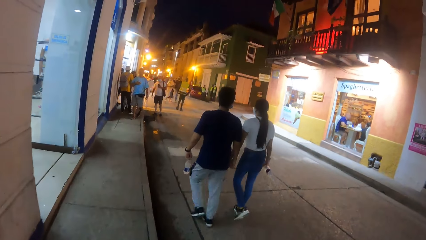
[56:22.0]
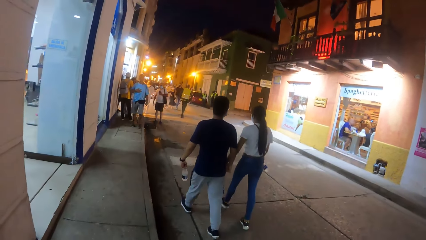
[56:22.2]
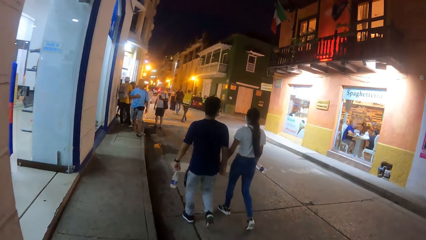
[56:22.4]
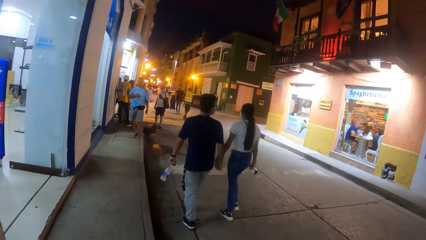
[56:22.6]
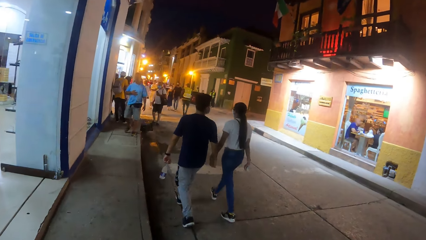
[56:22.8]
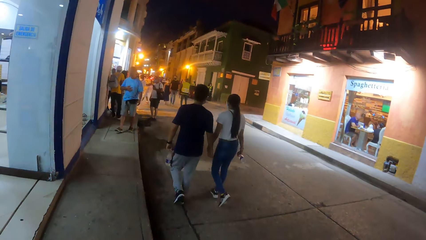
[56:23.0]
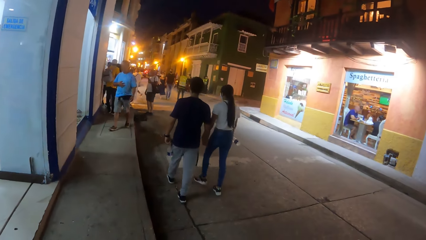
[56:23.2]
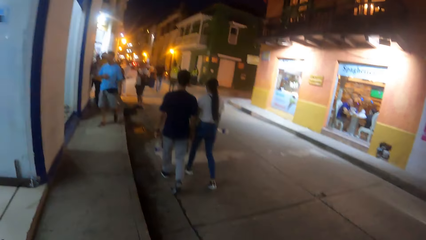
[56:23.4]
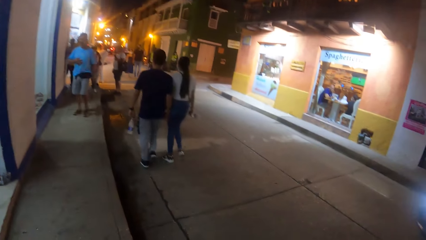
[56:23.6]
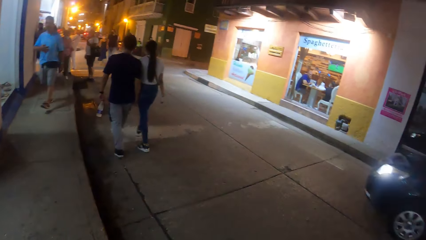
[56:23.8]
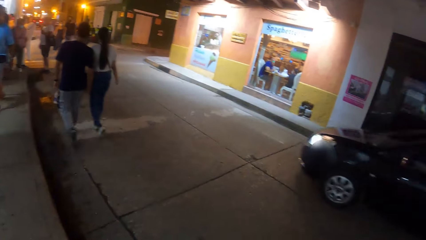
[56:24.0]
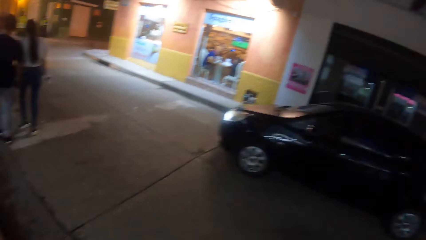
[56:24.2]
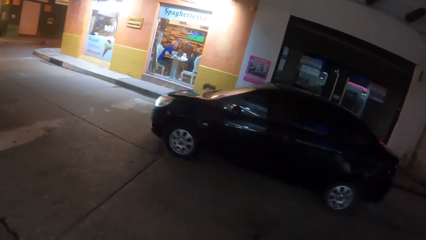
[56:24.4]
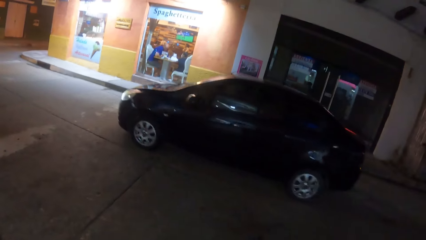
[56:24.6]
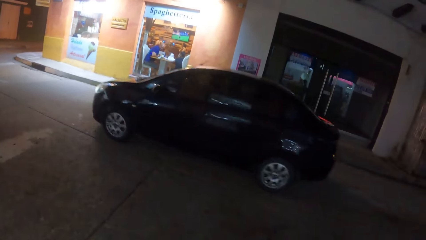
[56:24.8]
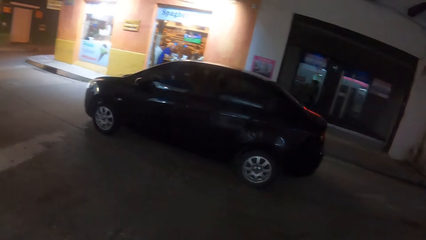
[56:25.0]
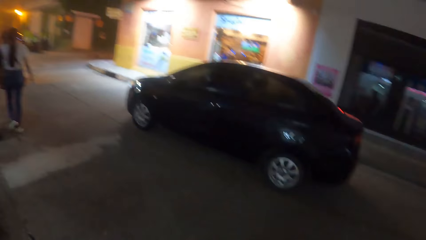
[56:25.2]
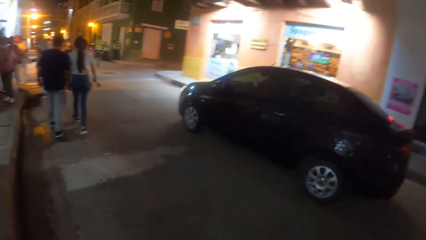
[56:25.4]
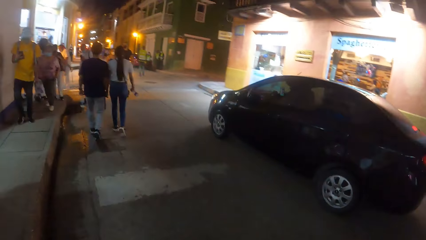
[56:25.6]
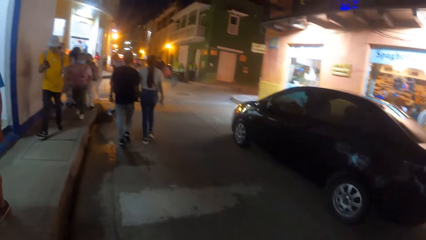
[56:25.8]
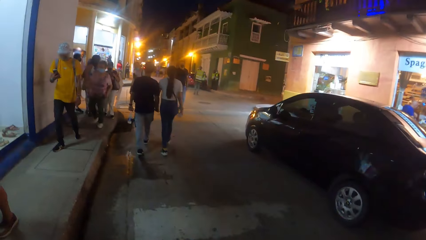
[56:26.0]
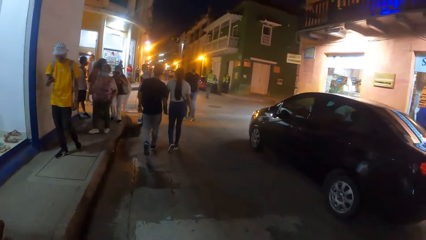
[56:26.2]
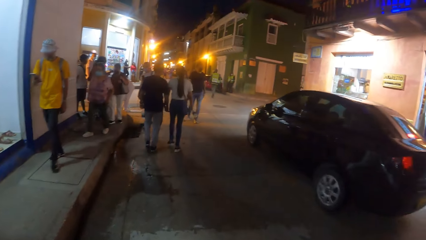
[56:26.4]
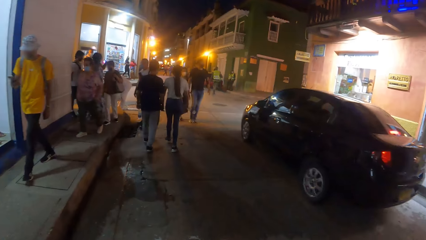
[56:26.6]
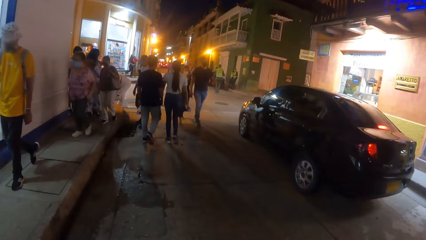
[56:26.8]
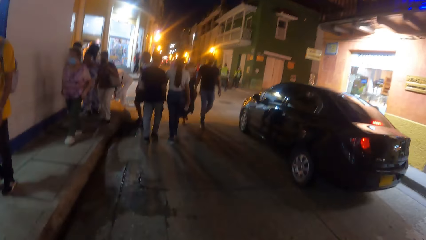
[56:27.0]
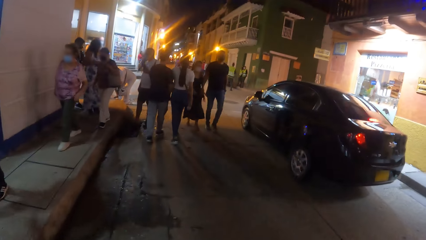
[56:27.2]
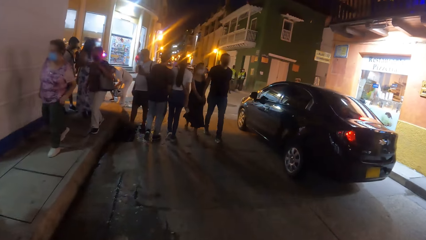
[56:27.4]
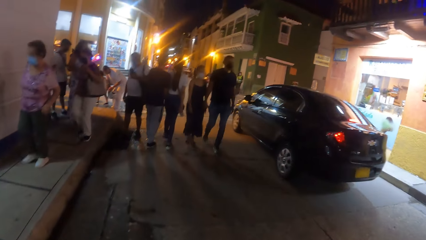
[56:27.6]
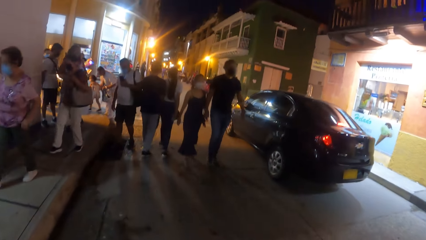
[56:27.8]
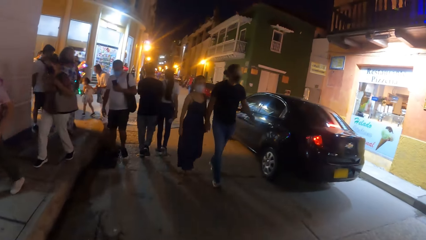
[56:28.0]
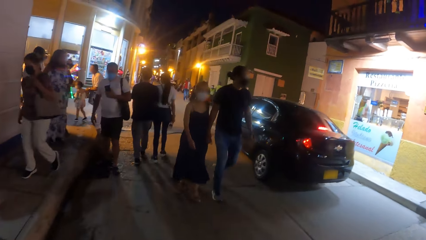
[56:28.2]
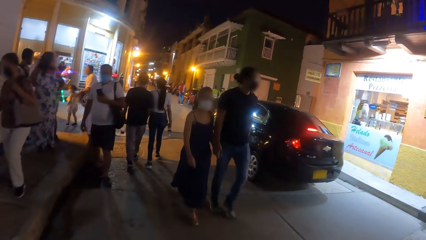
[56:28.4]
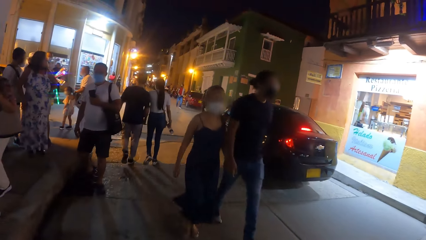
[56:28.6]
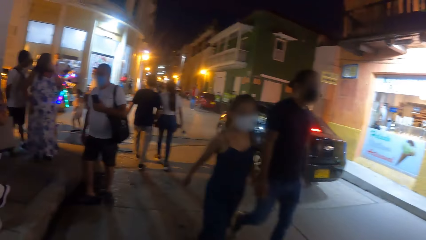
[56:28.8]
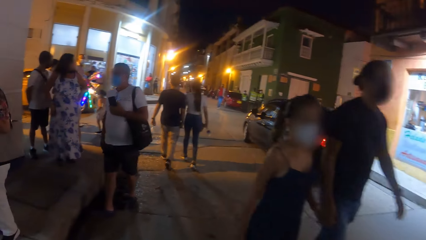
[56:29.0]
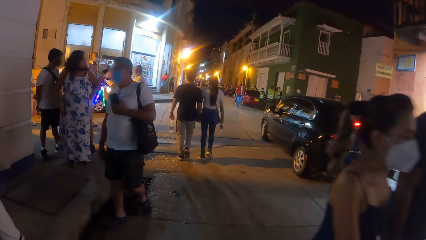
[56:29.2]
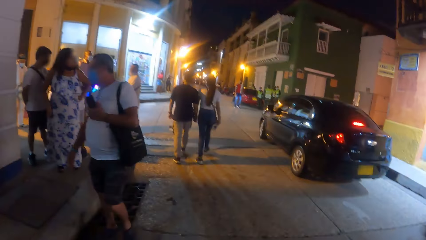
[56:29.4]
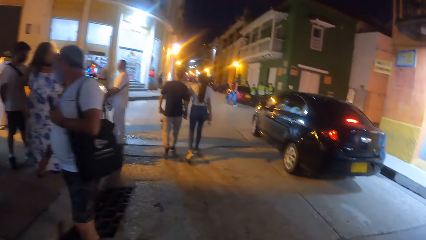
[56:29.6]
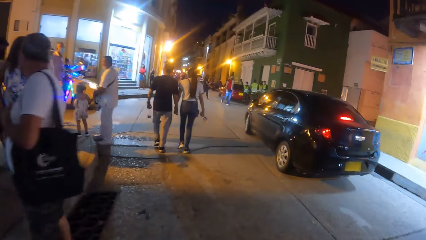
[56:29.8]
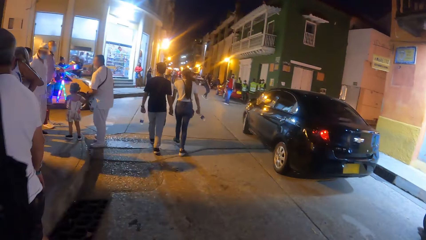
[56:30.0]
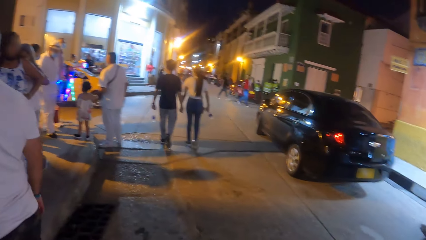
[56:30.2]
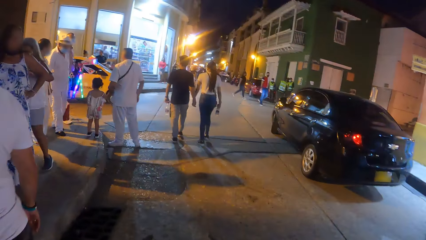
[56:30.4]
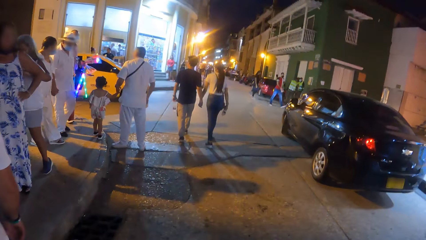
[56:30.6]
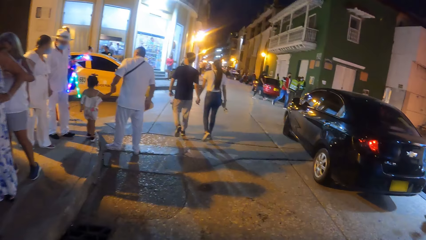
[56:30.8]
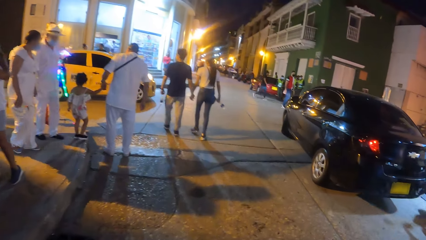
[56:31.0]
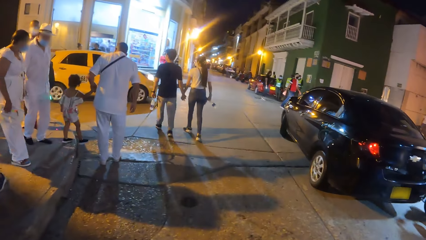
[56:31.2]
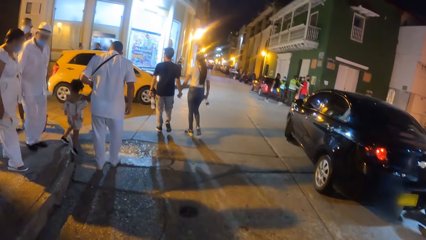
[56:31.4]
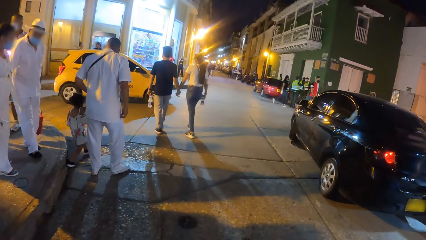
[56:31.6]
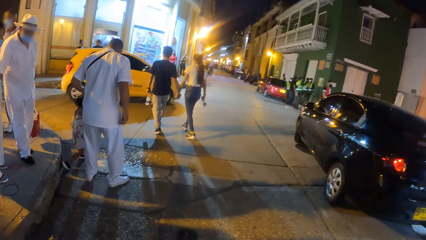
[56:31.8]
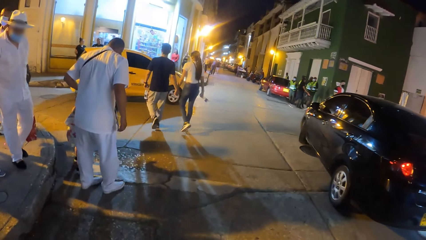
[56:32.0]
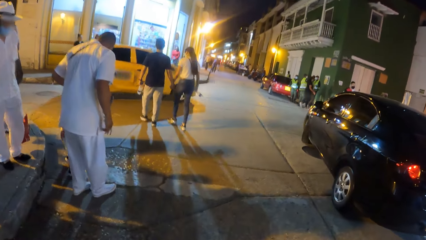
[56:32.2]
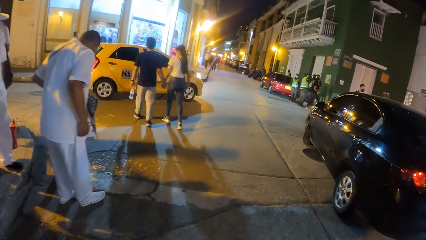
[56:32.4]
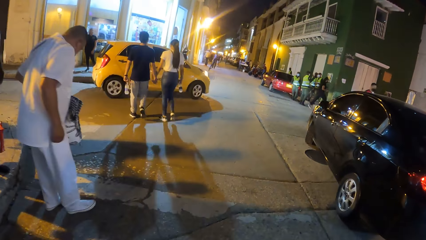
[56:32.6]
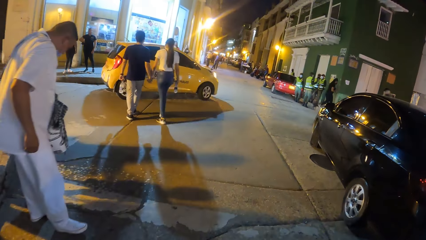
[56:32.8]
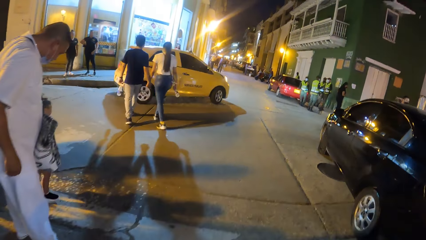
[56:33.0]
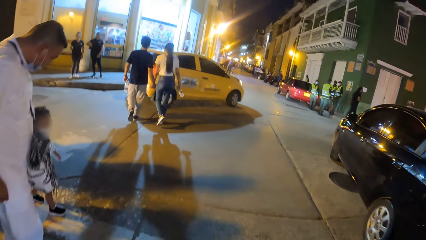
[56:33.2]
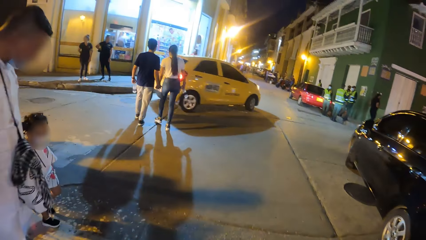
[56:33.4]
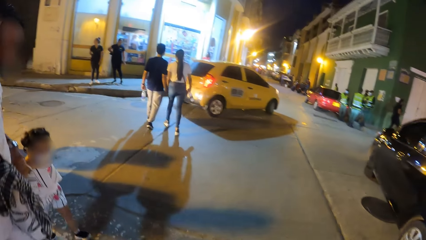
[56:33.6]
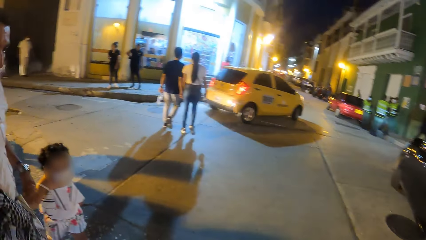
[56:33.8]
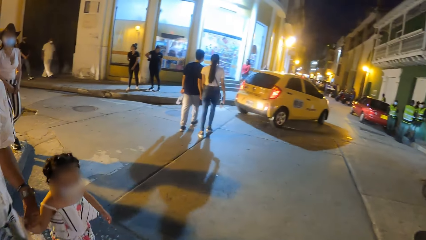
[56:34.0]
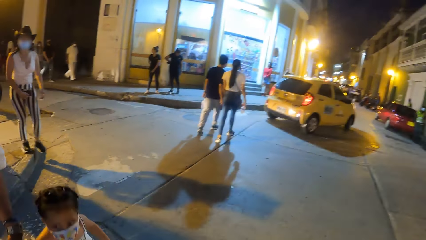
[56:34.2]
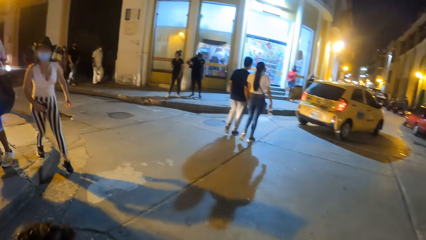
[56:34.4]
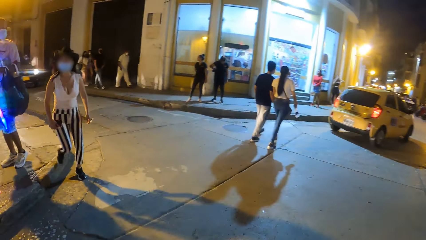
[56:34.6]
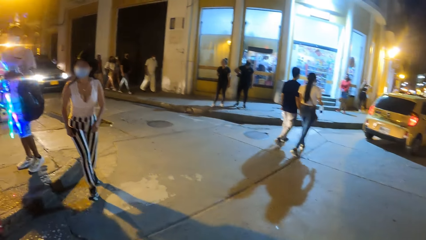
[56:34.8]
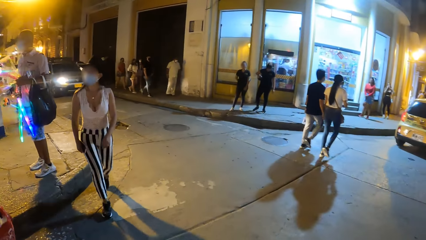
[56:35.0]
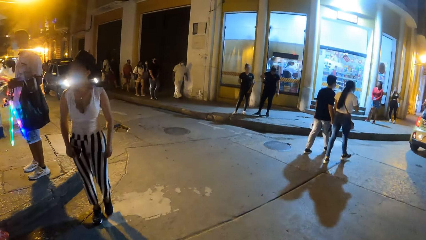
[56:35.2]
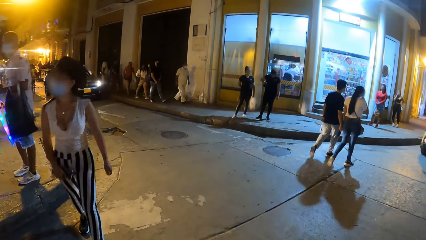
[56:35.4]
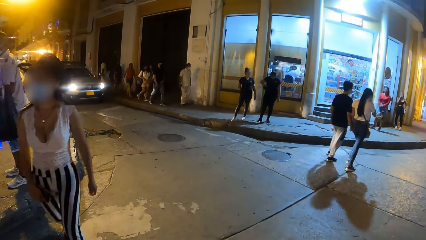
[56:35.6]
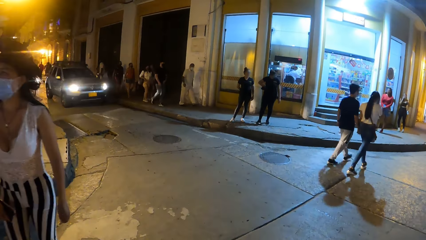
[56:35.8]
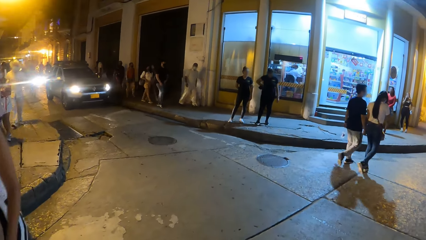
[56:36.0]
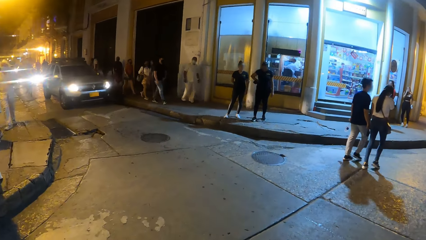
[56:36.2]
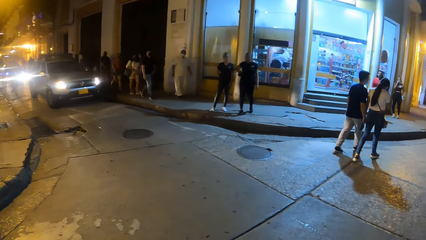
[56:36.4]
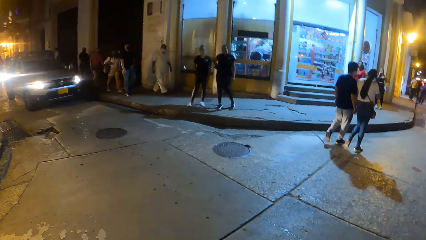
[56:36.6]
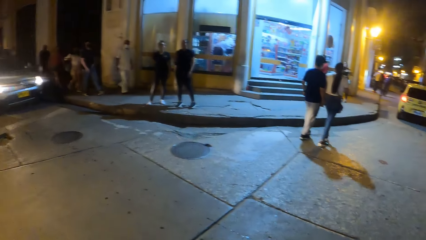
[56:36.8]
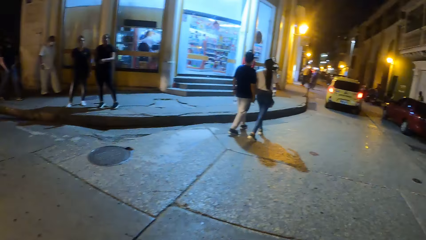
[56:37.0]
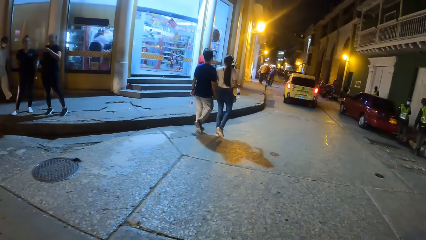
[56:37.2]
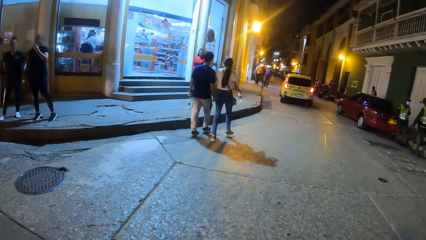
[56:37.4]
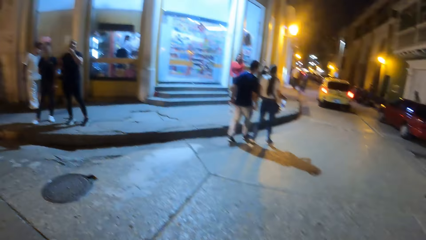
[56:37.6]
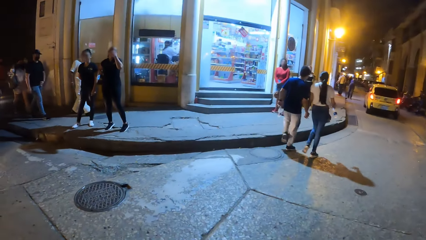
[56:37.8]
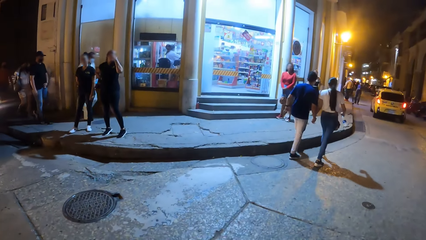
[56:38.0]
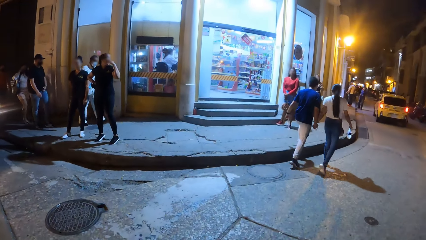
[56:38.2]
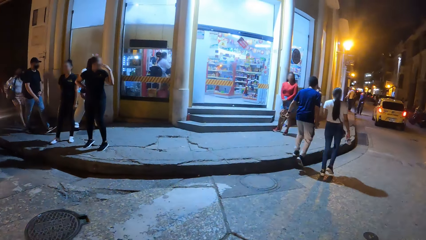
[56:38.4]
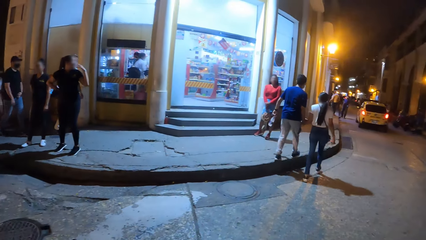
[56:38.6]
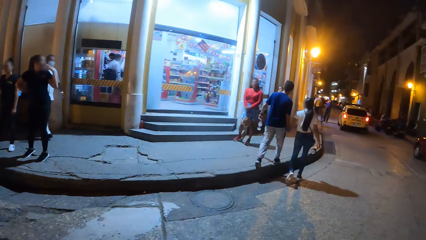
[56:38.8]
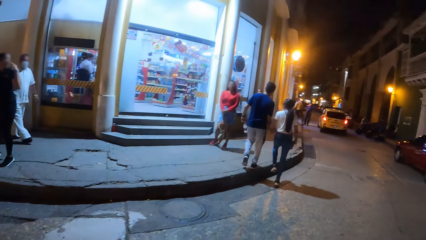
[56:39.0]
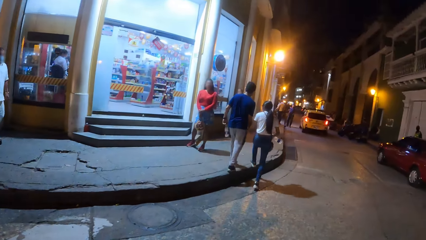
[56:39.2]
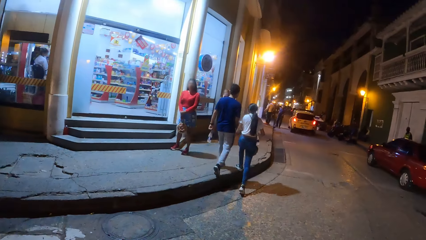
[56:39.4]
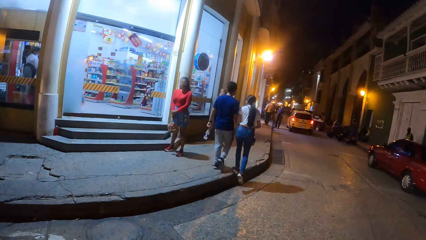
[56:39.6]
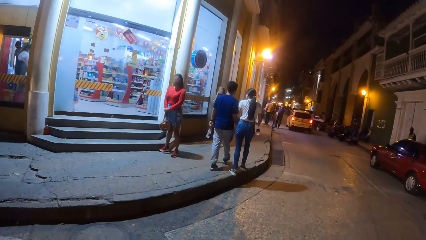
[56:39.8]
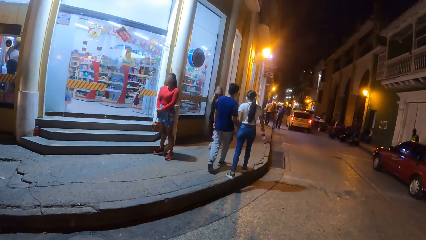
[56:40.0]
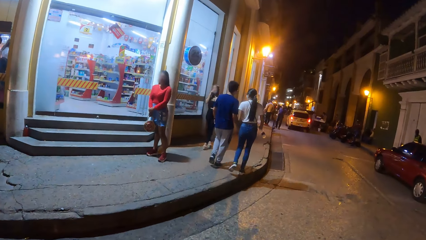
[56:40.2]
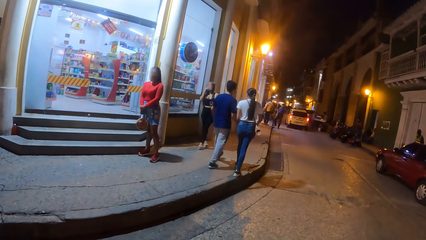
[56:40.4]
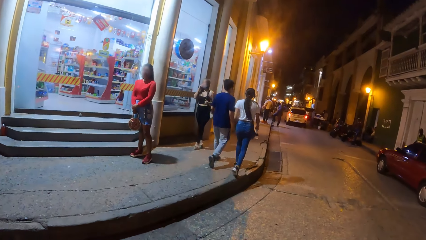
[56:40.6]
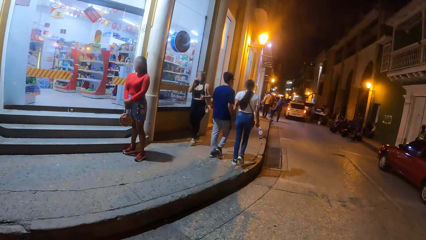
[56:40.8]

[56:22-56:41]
A black car drives past the camera wearer. A man operates a phone with his right hand. Another man holds a phone with his left hand. A white car drives past the camera wearer.
